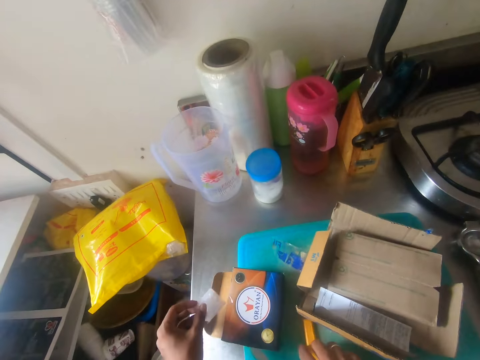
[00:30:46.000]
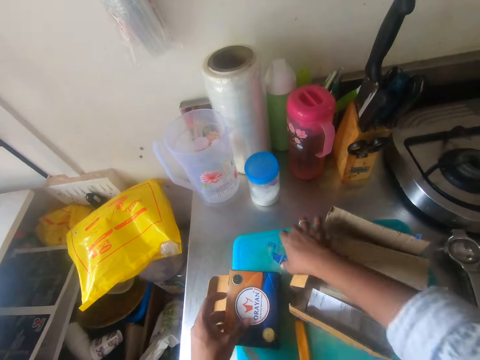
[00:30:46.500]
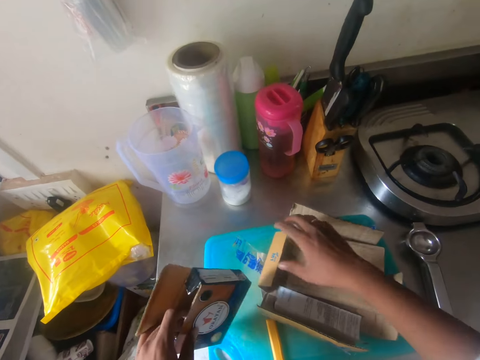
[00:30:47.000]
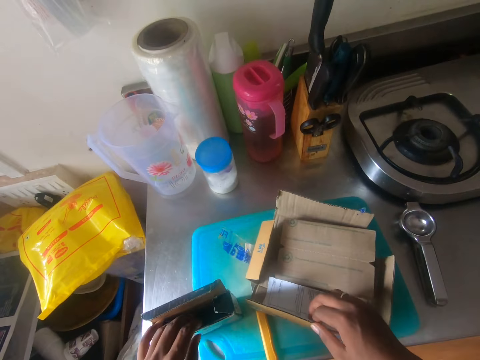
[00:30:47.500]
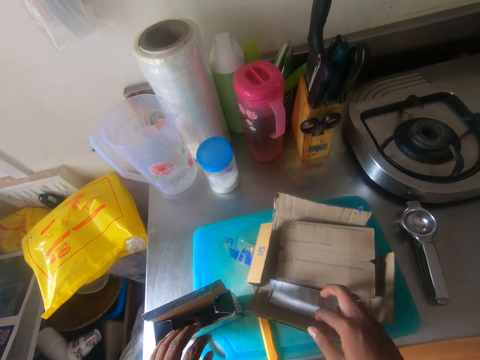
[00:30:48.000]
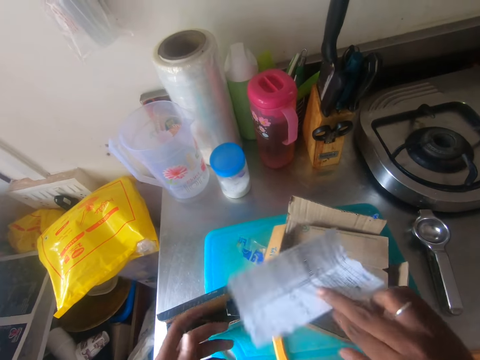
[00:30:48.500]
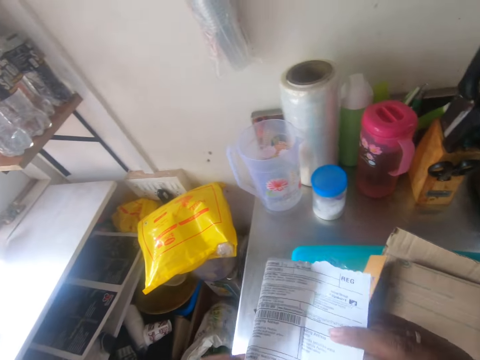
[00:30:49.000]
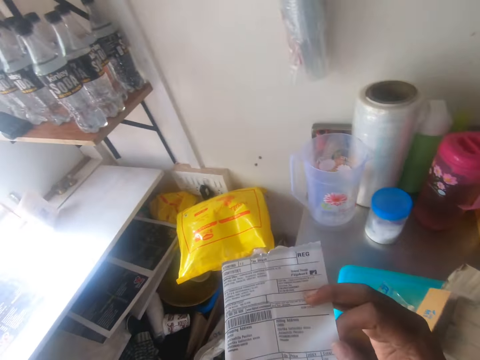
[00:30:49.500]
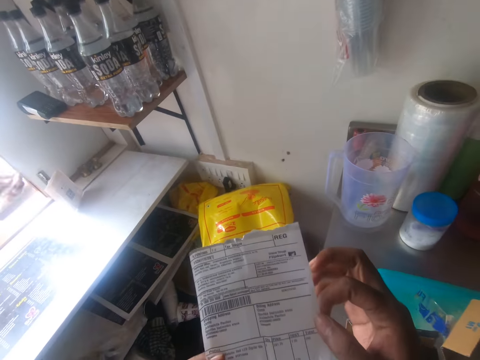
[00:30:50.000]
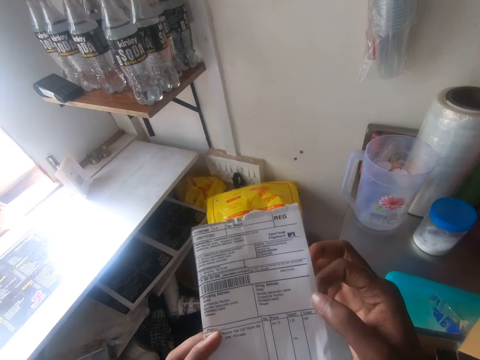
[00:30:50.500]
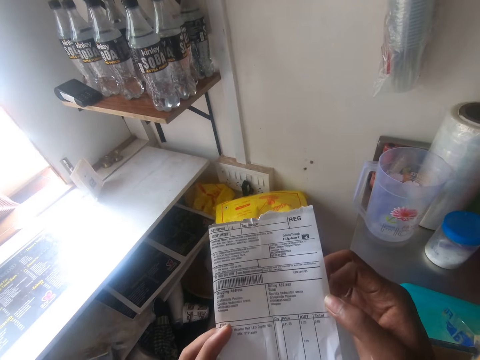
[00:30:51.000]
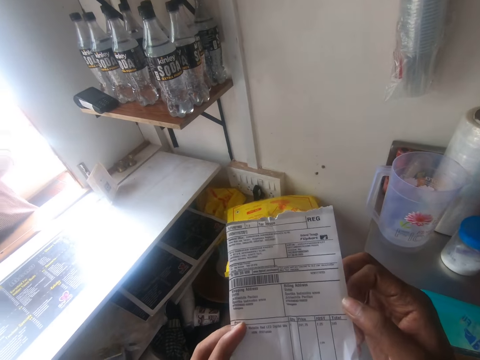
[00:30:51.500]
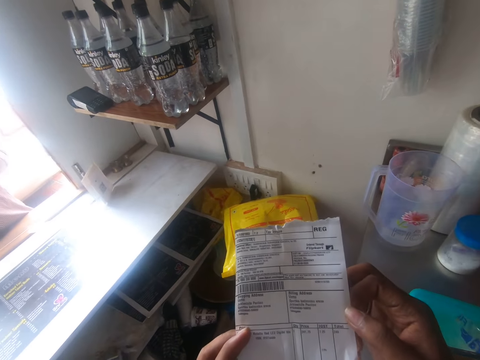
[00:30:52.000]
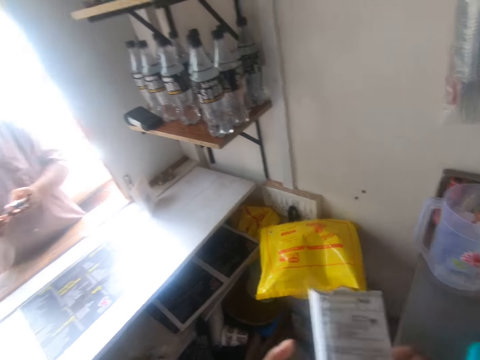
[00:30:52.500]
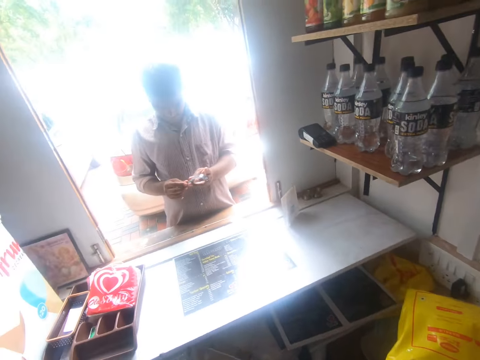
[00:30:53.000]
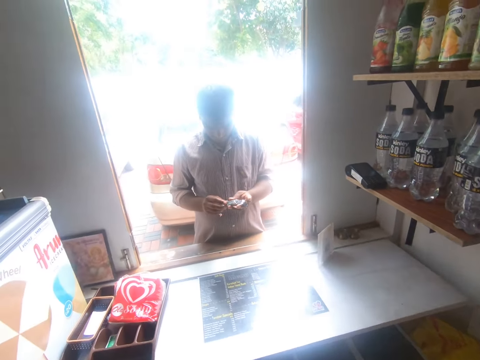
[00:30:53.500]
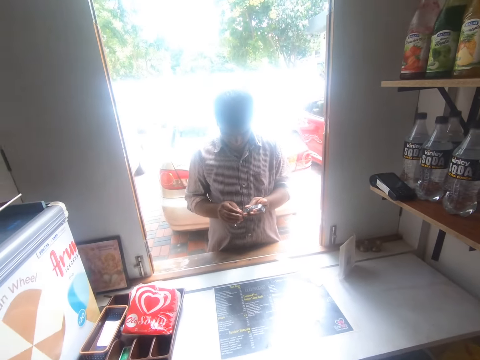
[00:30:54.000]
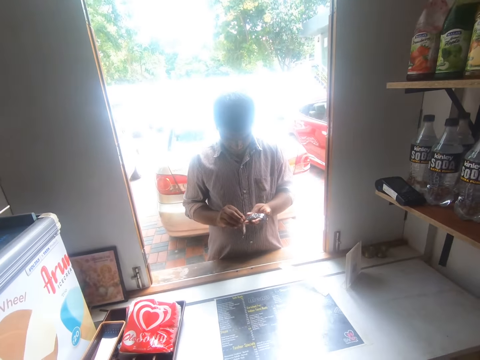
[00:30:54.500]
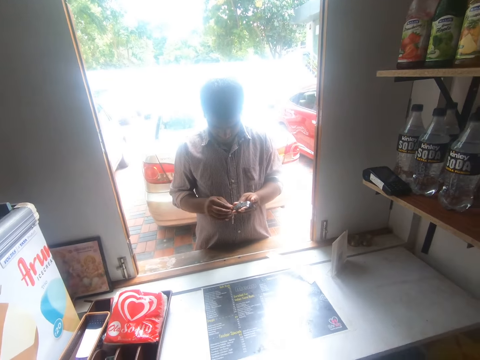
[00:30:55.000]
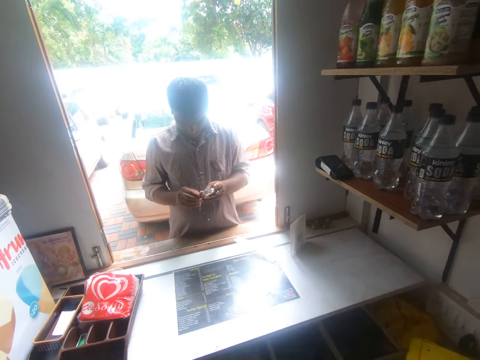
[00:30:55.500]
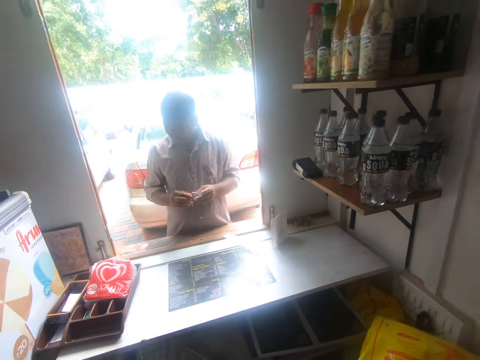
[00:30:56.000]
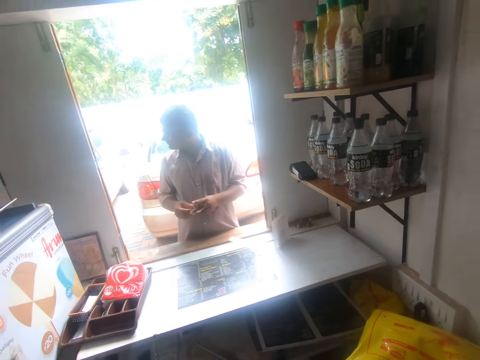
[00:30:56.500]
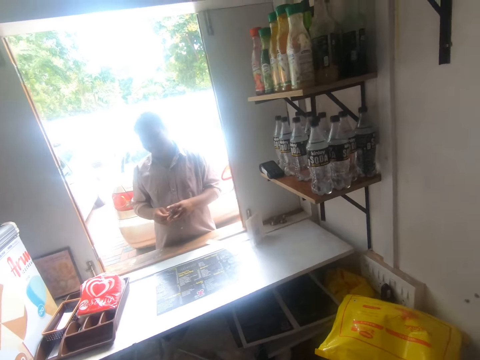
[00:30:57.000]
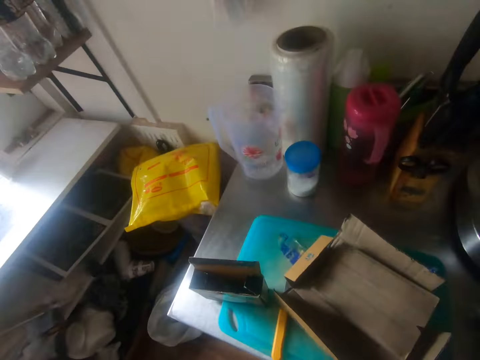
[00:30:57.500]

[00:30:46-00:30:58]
The camera wearer adjusts the knife on the chop board with his right hand. He picks the polythene bag from the pack with his left hand, and puts the polythene bag inside the pack on the chop board with his left hand. He picks the pack from the chop board with his left hand. He touches the seal of the box on the chop board with his right hand. He drops the pack on the chop board with his left hand. He holds the box on the chop board with his right hand. He removes a paper or user manual booklet from the box on the chop board with his right hand. He holds the paper with both hands. He reads the booklet. A man removes the seal from the watch in his left hand with his right hand. The man holds something on the shop window.

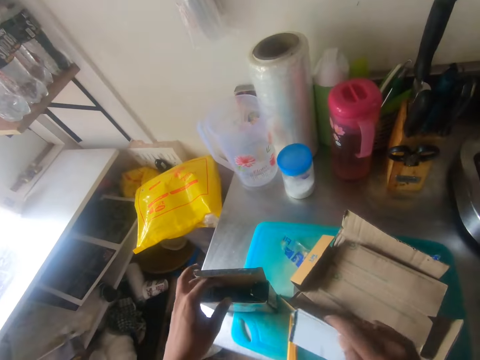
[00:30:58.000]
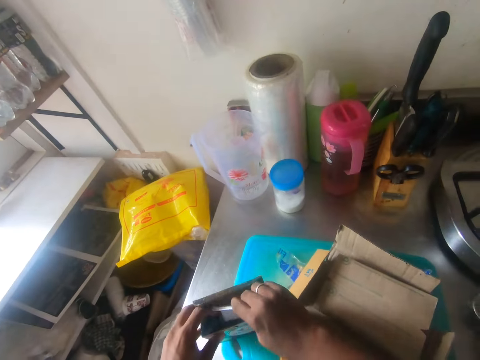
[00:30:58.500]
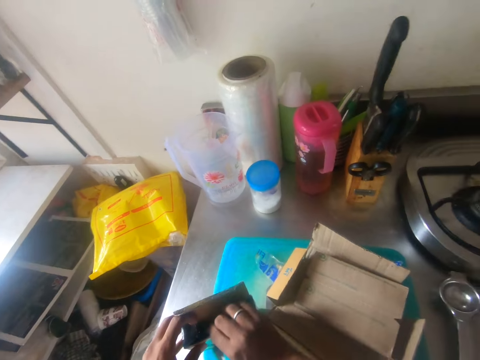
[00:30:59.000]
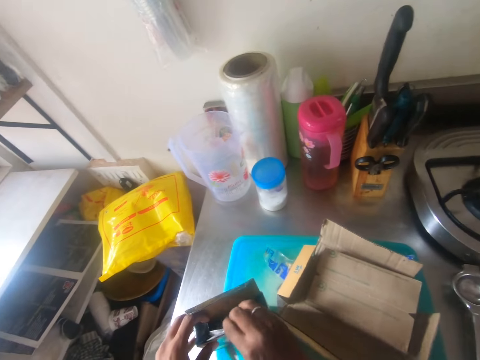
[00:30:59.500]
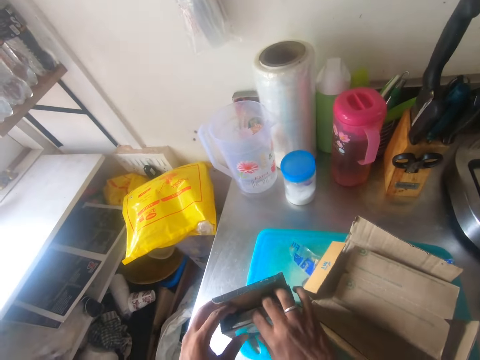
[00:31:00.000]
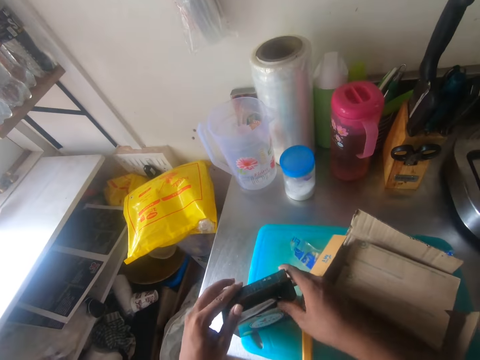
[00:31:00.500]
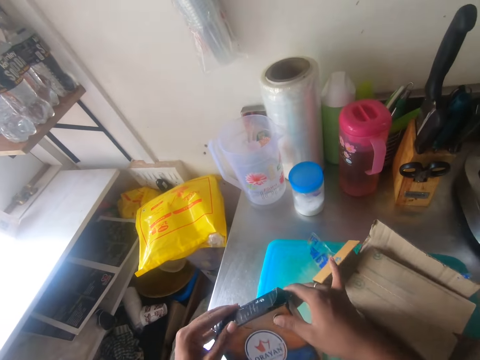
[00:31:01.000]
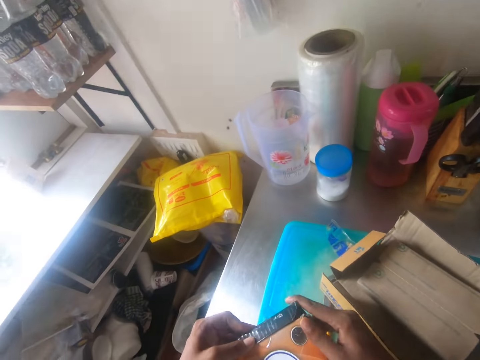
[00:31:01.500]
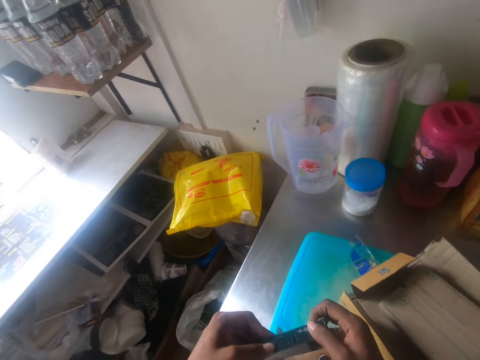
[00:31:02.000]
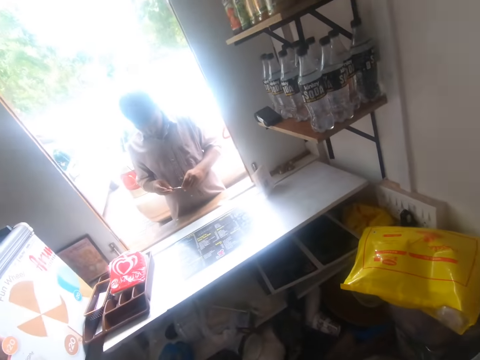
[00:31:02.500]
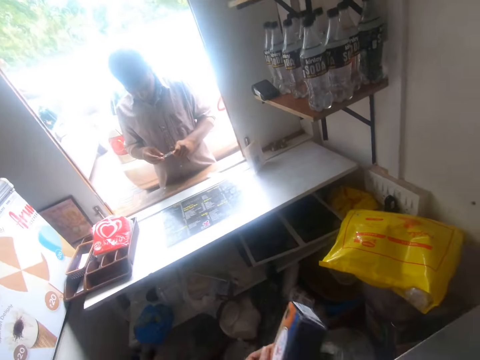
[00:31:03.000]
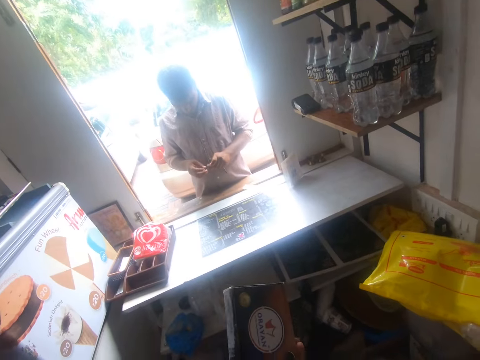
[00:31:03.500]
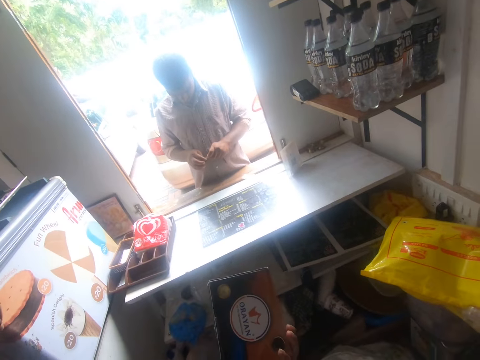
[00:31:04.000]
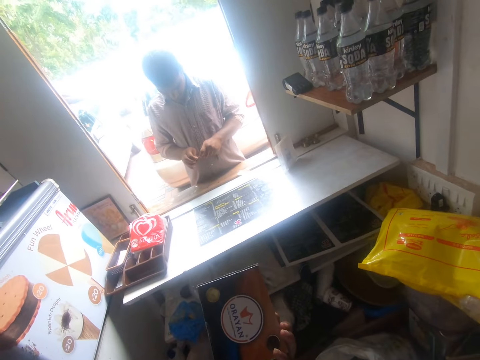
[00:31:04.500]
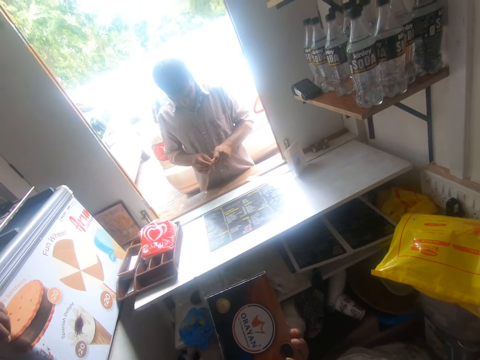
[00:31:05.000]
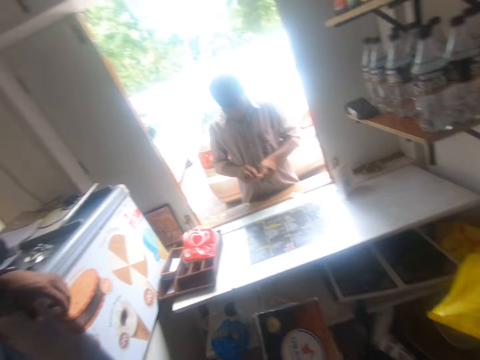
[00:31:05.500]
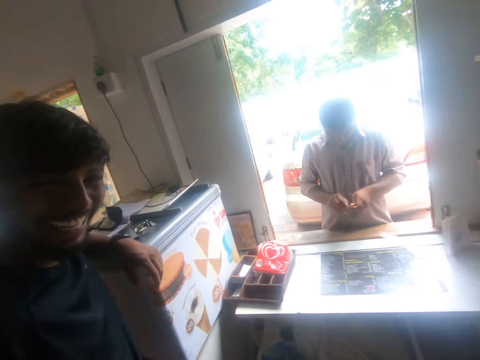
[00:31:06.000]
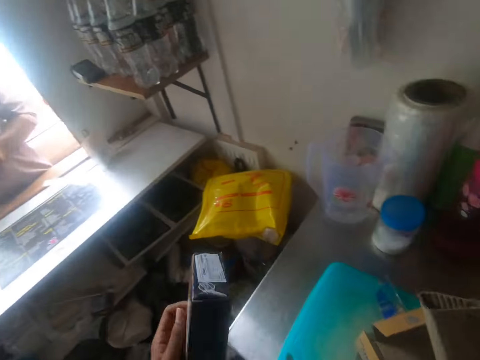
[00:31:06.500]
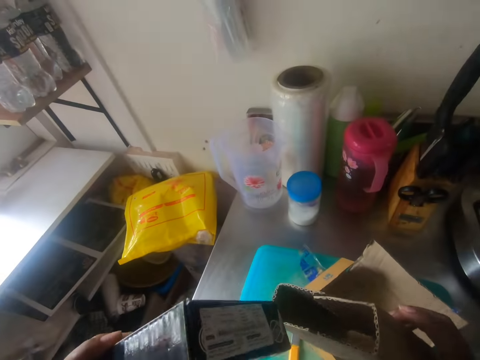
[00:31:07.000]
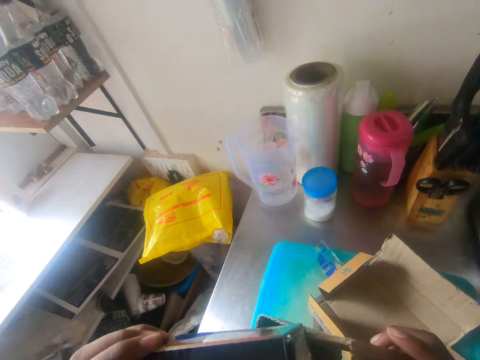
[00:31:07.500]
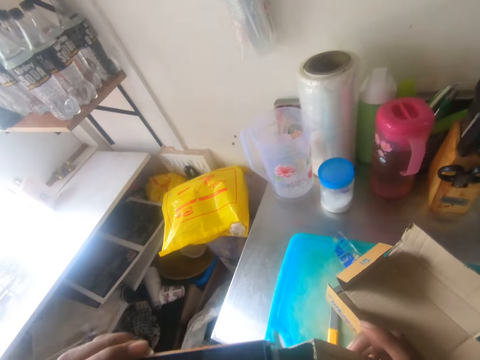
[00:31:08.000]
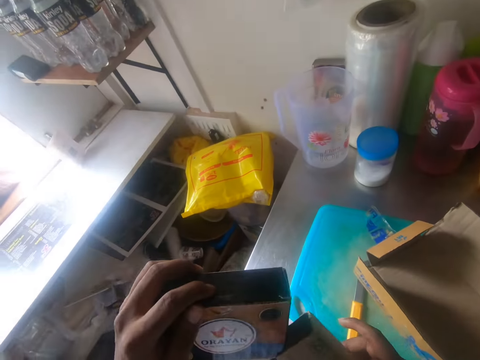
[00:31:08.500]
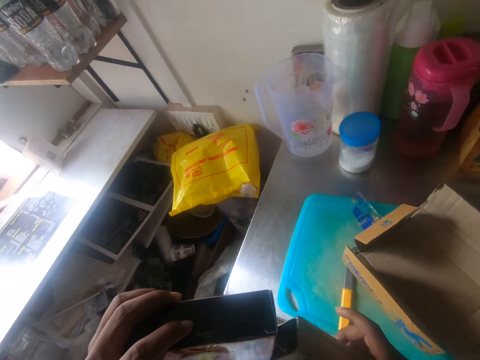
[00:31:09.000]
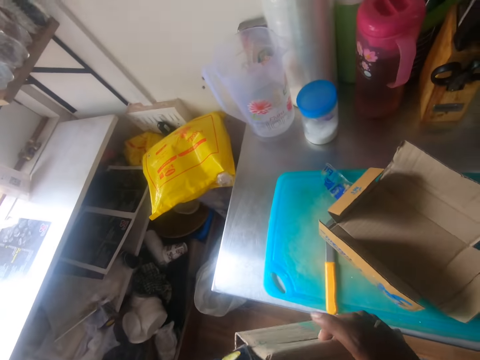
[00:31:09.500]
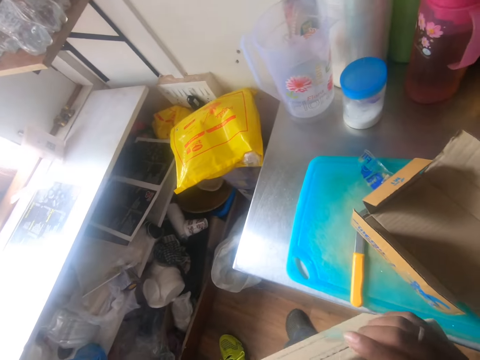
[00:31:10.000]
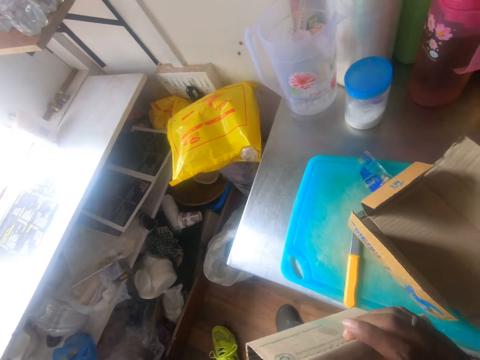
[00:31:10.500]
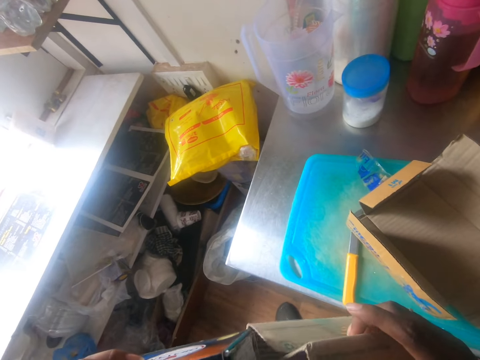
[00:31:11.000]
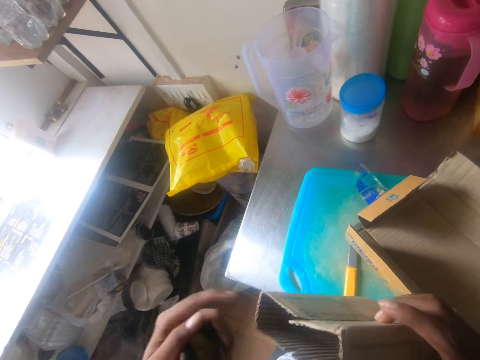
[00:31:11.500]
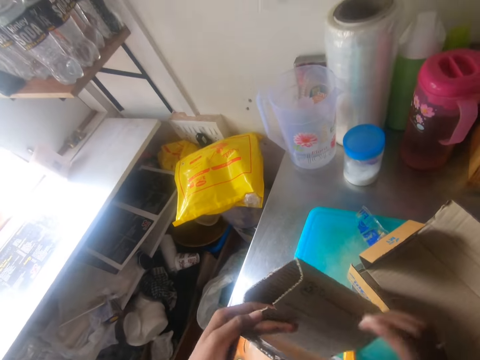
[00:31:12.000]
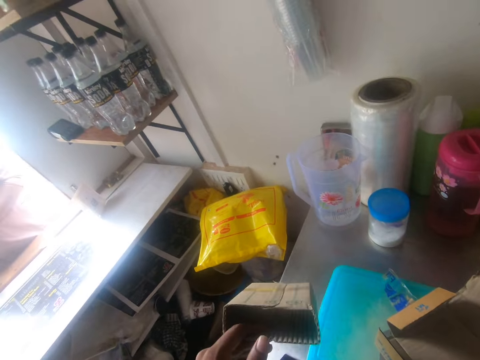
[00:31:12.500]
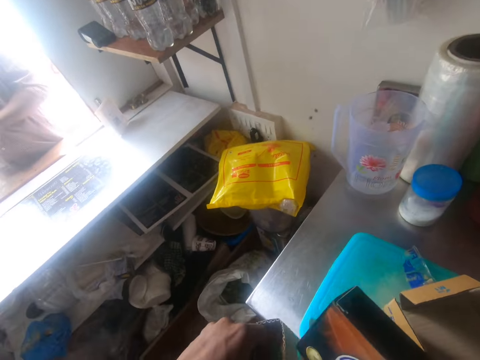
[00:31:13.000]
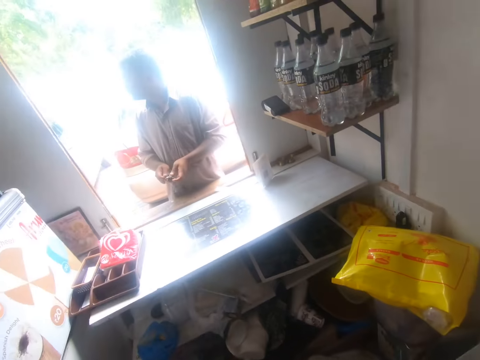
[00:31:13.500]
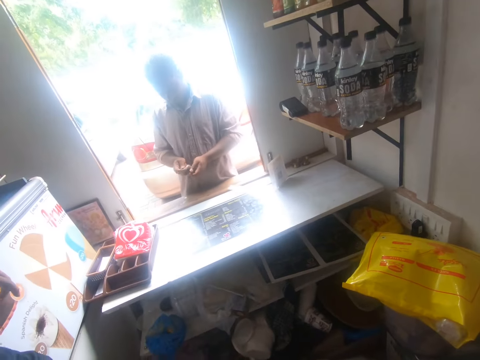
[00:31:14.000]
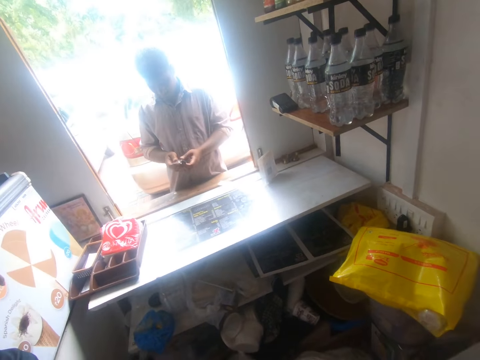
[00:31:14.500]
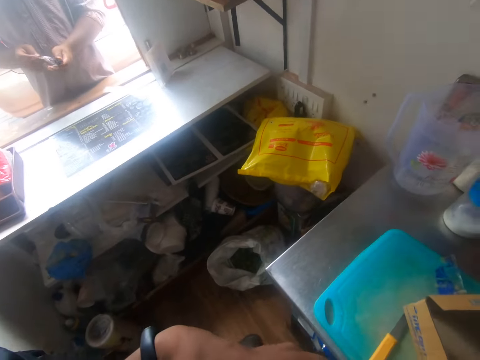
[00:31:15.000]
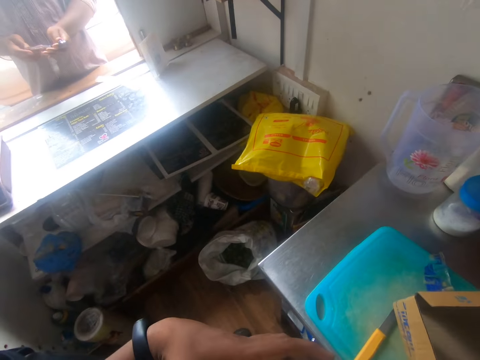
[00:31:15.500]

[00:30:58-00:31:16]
The camera wearer holds the paper with his right hand. He holds the pack on the chop board with his left hand. He puts the paper in his right hand inside the pack in his left hand. He picks the pack from the chop board with both hands, and closes the pack with both hands. A man holds the watch with both hands. The camera wearer converses with another man. He holds the pack with his left hand. He holds the cover with his right hand. He touches the cover in his right hand with the pack in his left hand. He inserts the pack inside another box pack. He drops the pack on the table. He passes the cover from his right hand to his left hand. He passes the pack from his left hand to his right hand. He picks the pack on the table. He inserts the pack in the box in his hands. A third man holds something in his hands on the shop window.
